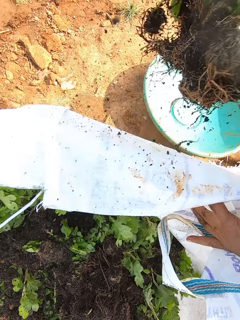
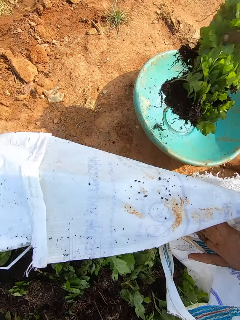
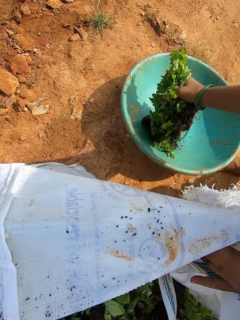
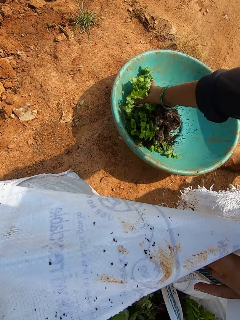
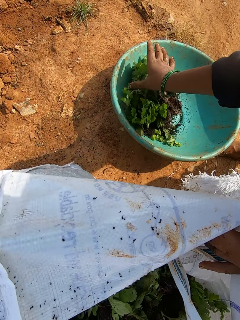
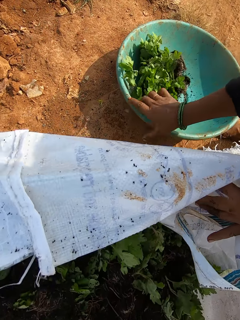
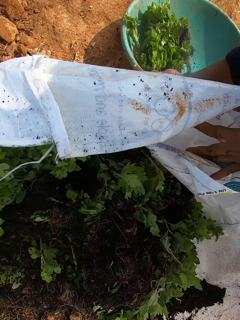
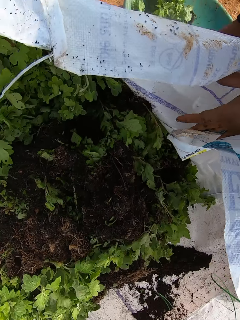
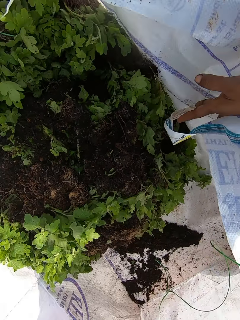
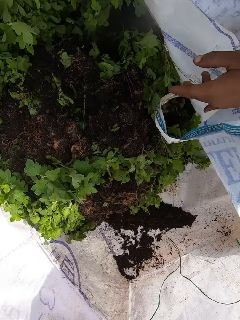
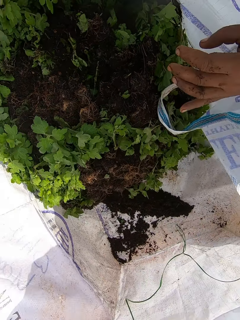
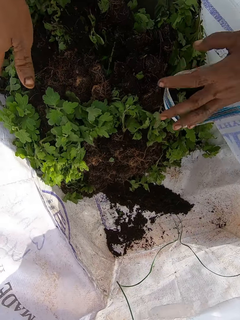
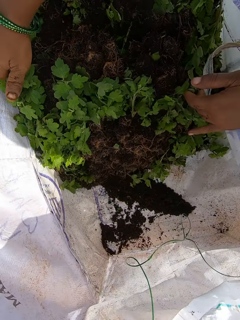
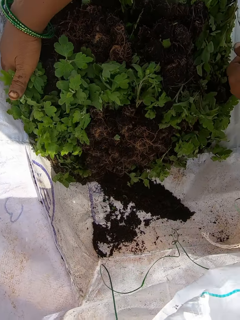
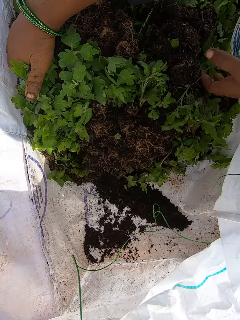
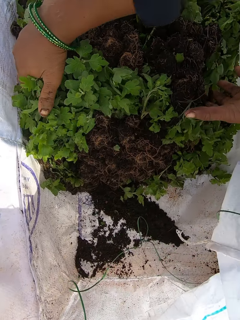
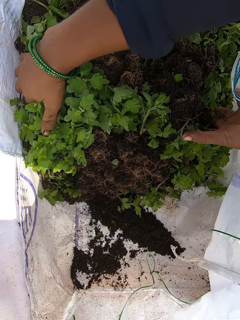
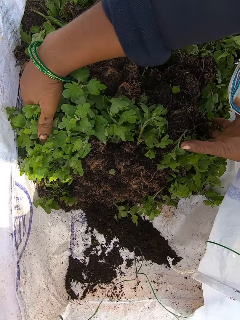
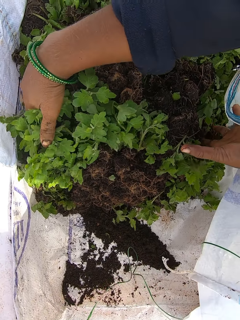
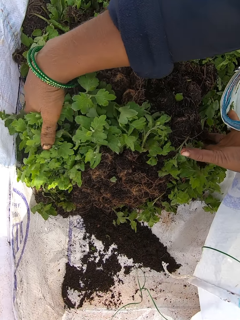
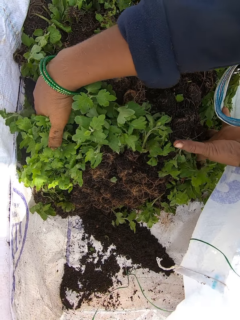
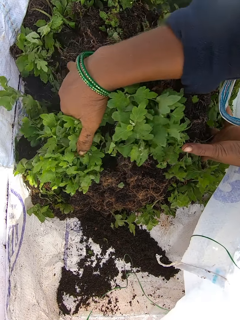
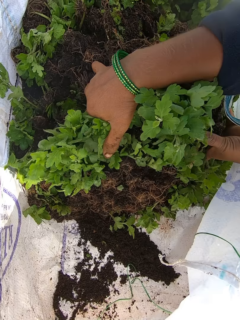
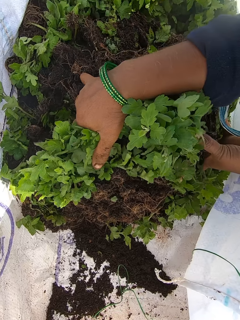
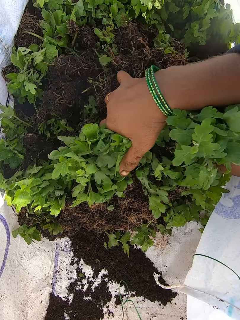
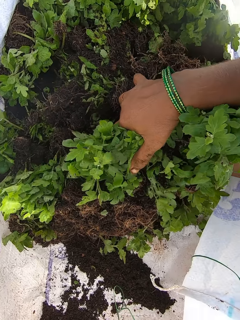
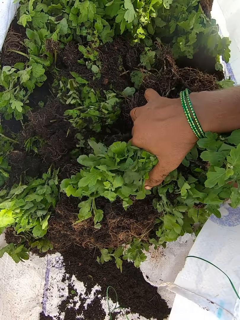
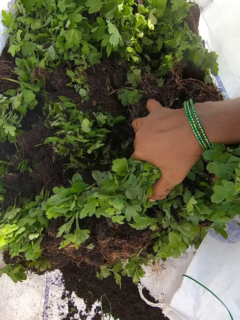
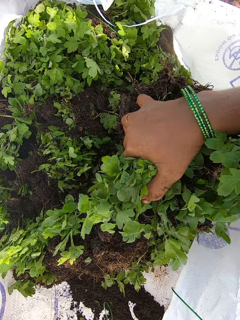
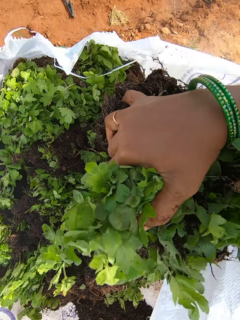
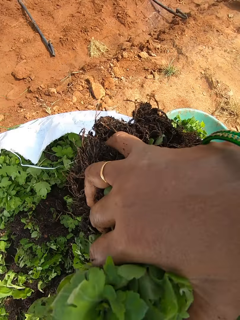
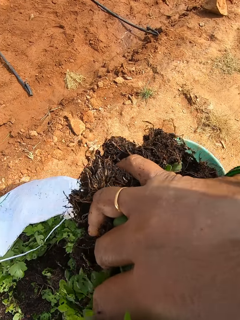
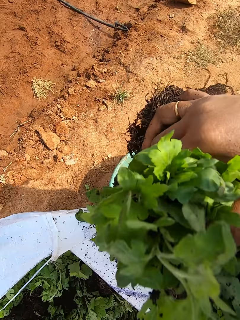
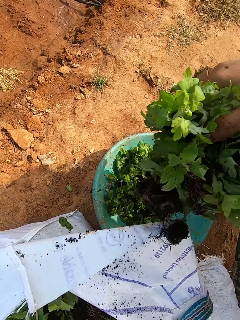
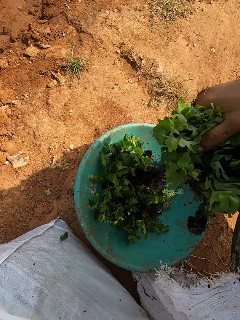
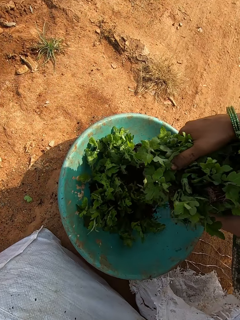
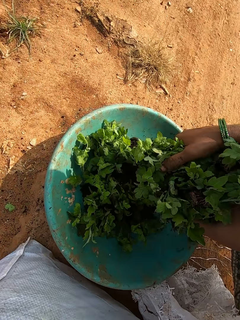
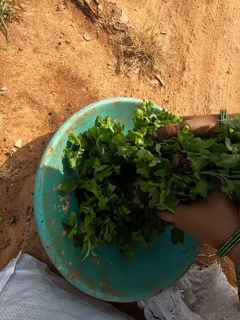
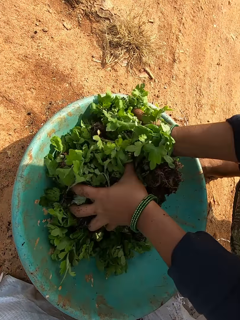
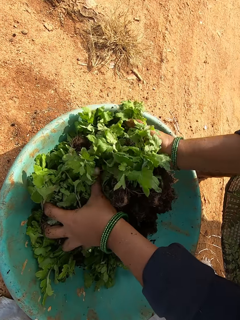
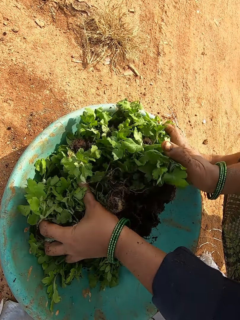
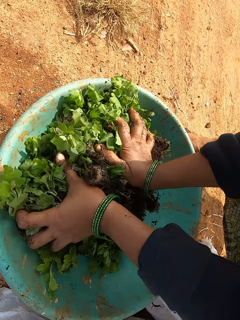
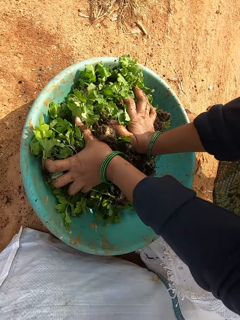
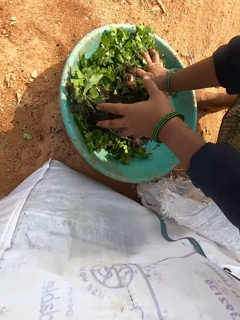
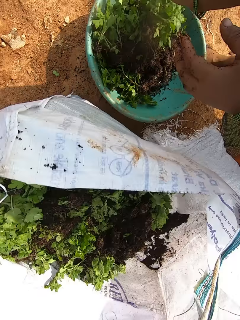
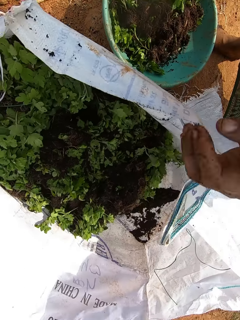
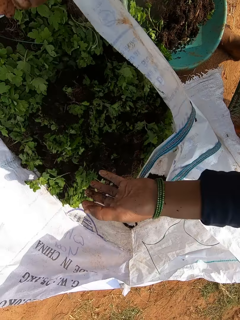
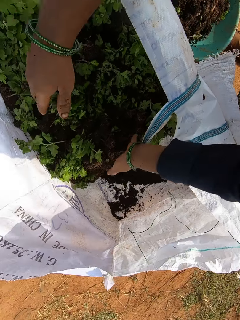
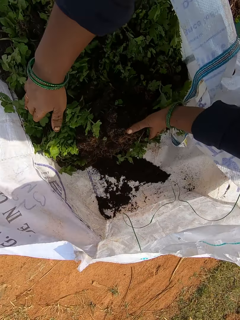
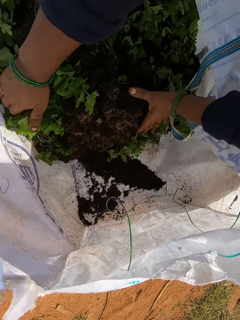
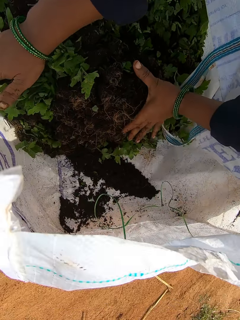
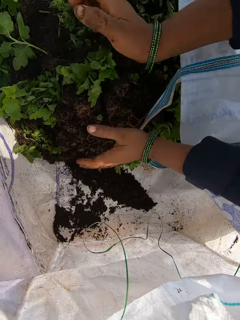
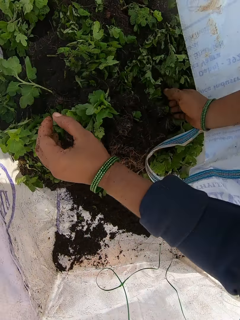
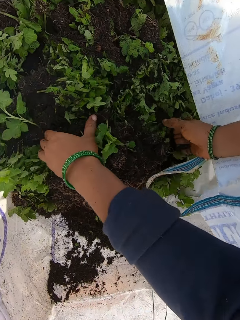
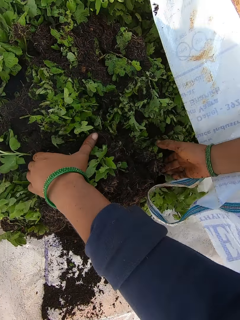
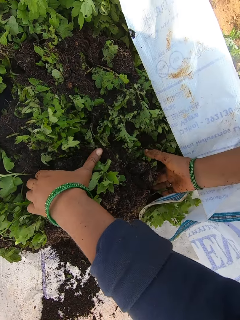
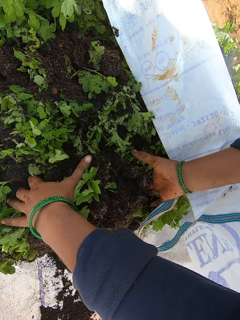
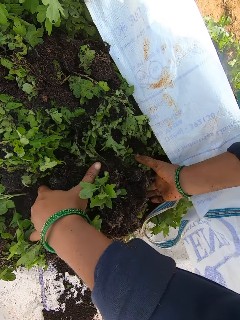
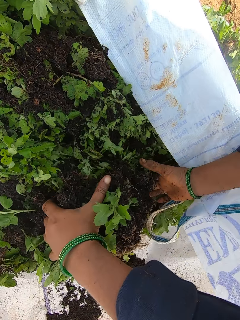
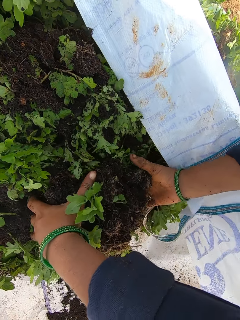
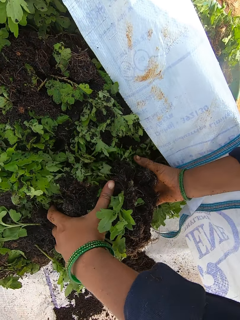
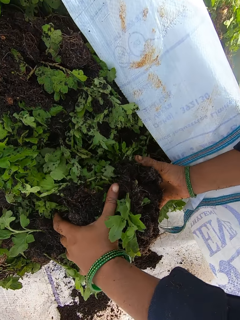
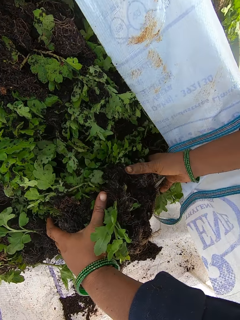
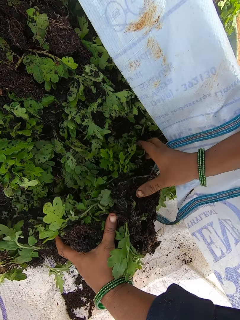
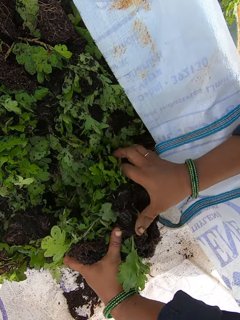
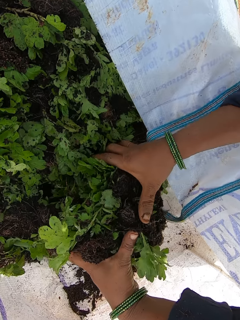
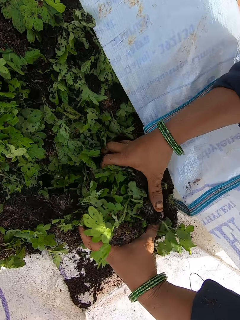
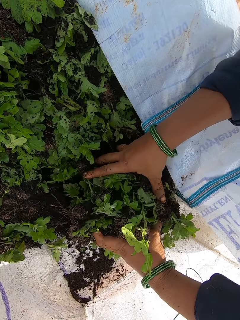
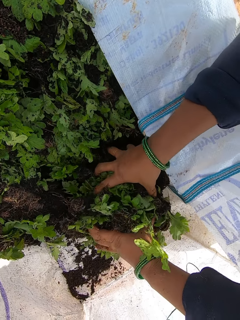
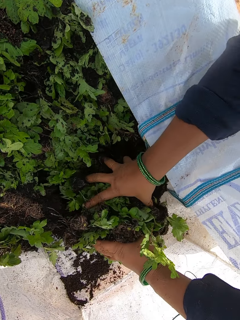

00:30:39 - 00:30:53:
The camera wearer puts the seedlings in the bowl on the ground with her right hand. She packs some seedlings from the sack on the ground with both hands. She puts the seedlings in the bowl on the ground with both hands. She packs some seedlings from the sack on the ground with both hands.

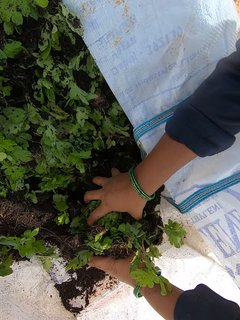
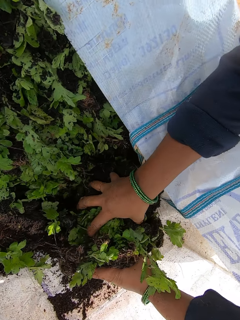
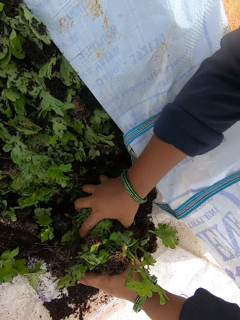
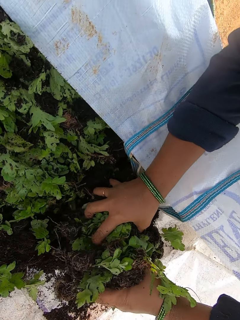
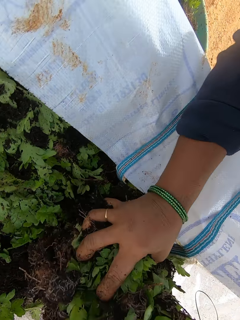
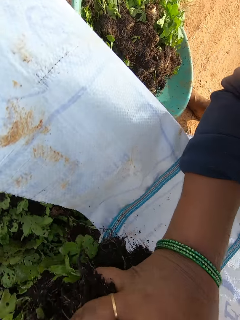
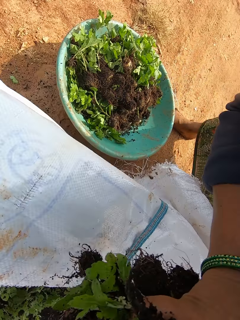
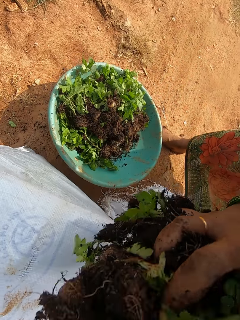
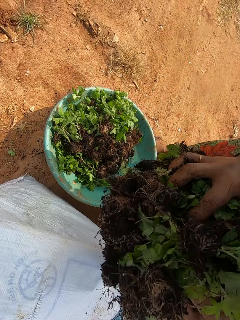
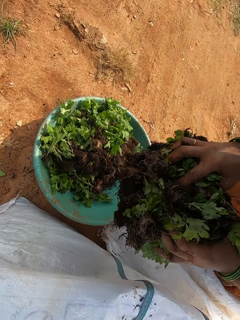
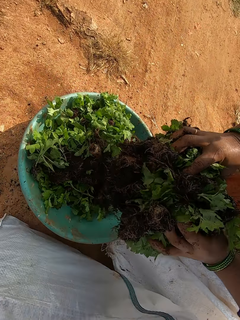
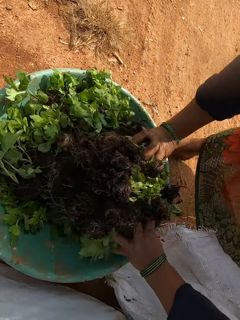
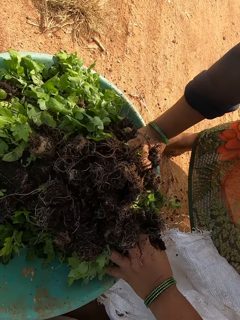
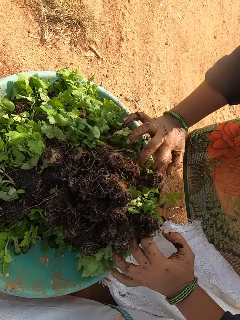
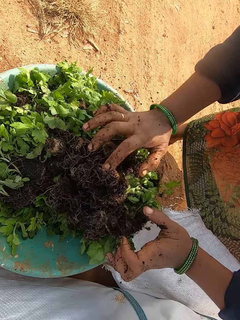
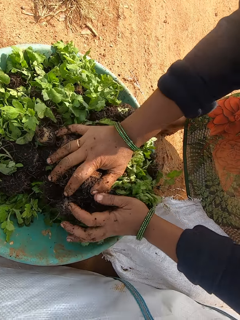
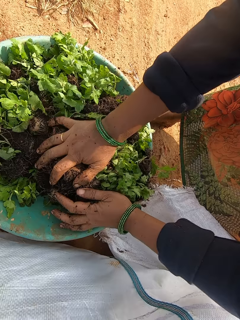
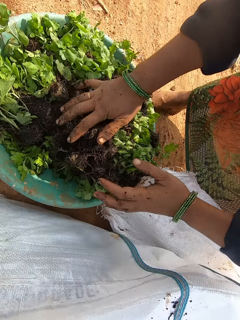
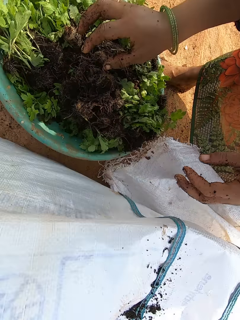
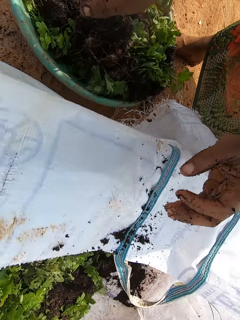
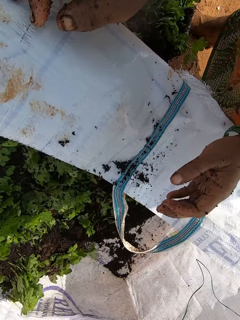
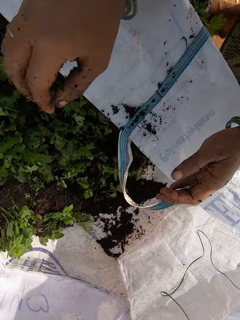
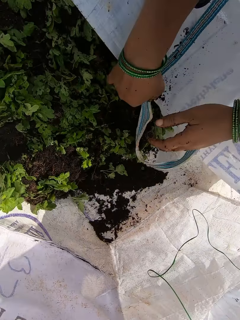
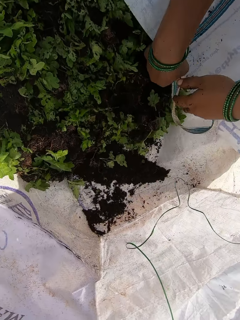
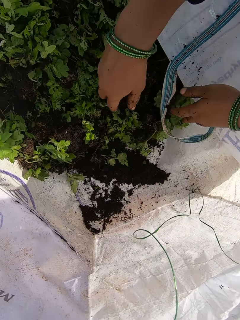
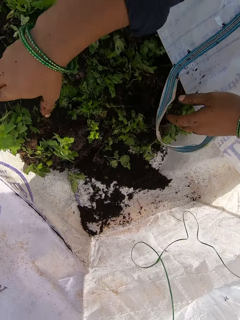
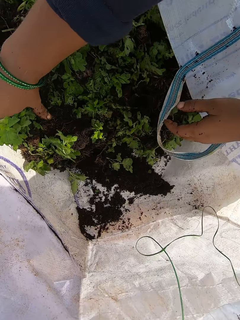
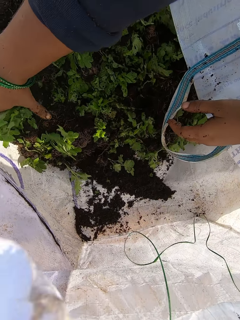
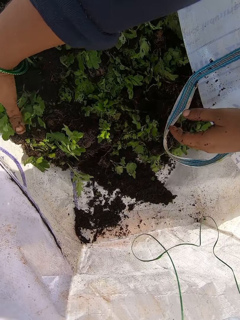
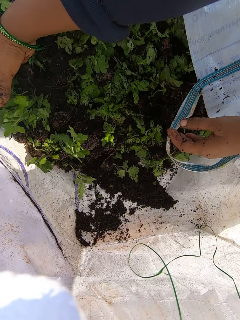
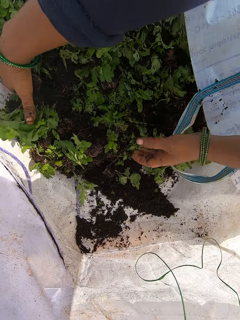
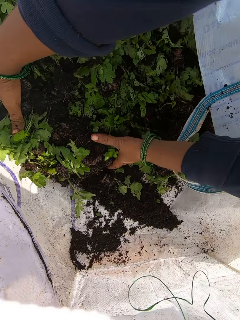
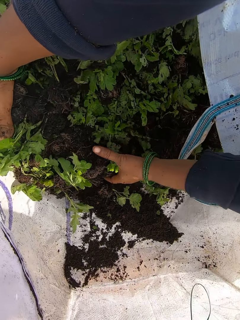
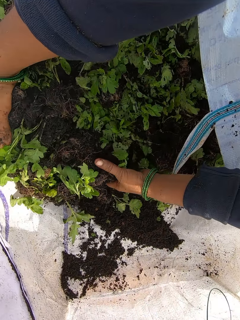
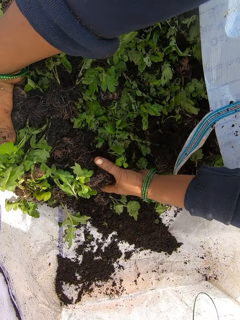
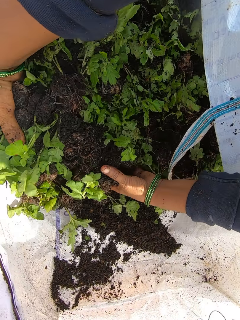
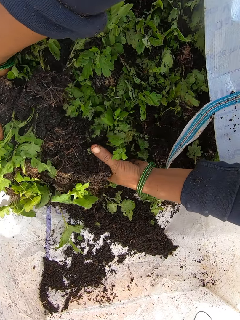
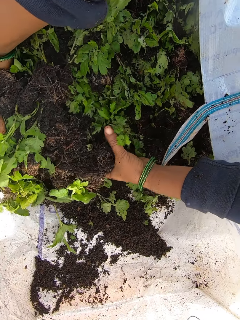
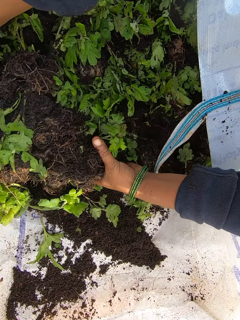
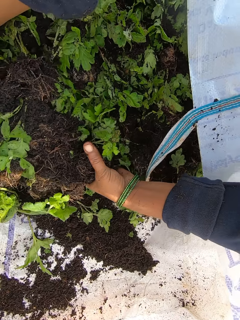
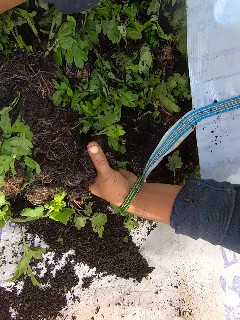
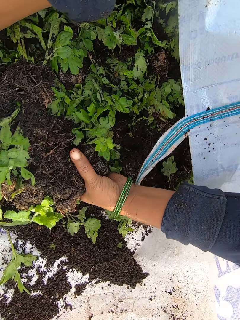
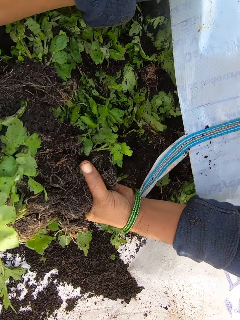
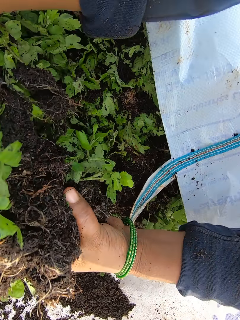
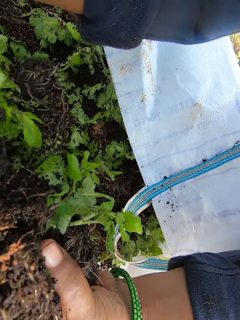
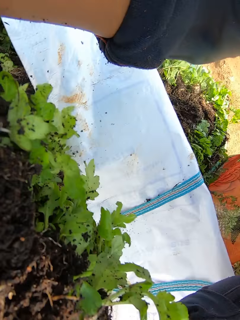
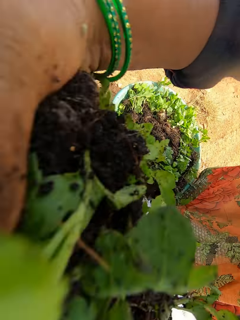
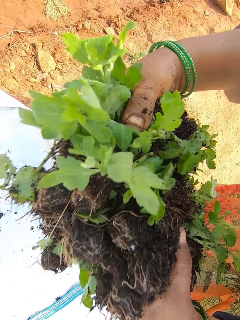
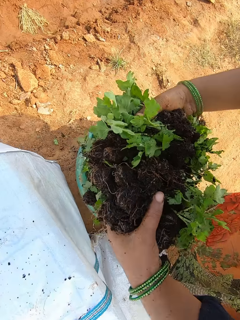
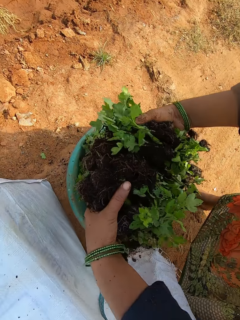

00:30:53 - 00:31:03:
The camera wearer puts the seedlings in the bowl on the ground with both hands. She presses the seedlings in the bowl with both hands. She adjusts the sack on the ground with both hands. She holds some seedlings in the sack with her right hand. She packs the seedlings from the sack on the ground with both hands.
